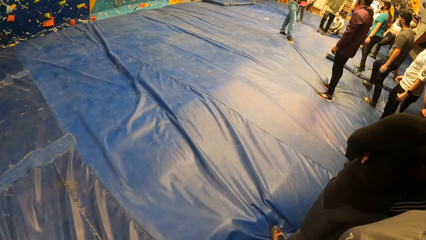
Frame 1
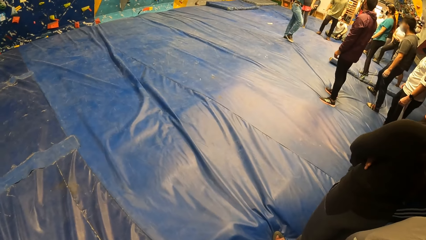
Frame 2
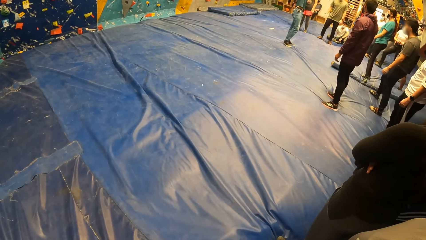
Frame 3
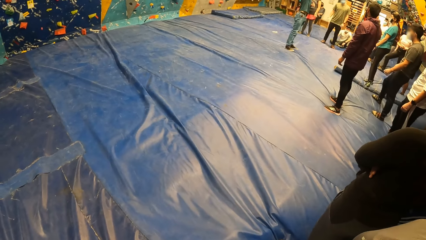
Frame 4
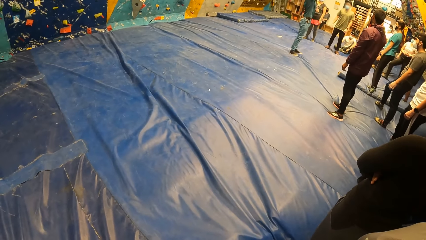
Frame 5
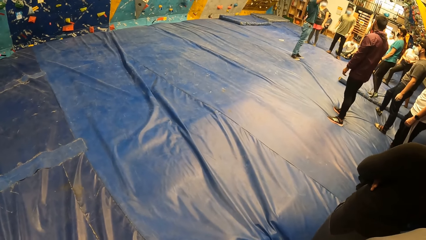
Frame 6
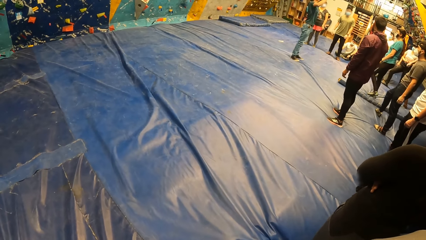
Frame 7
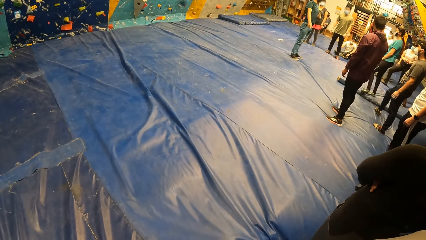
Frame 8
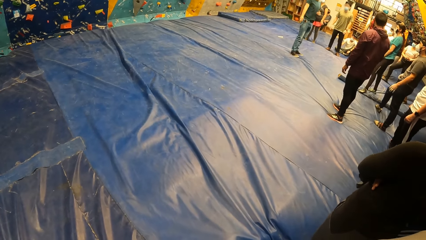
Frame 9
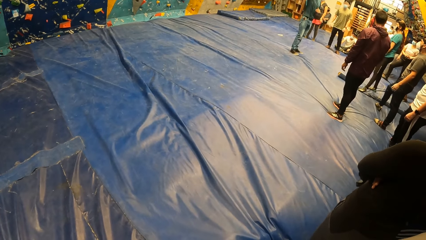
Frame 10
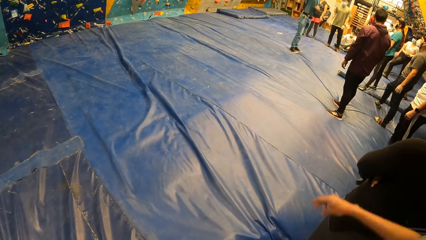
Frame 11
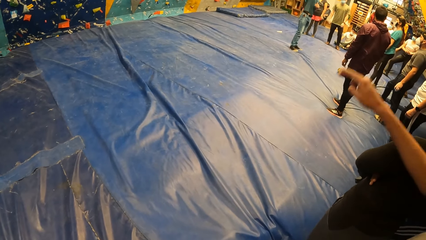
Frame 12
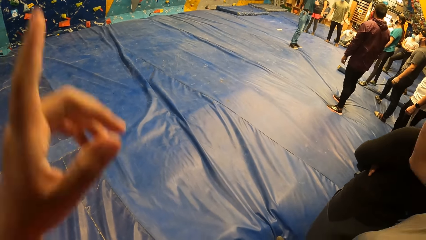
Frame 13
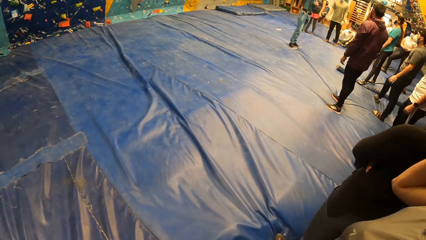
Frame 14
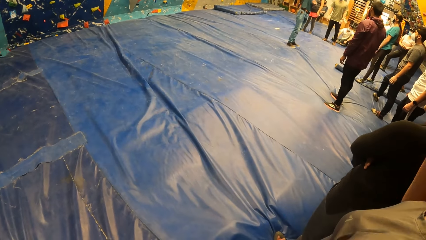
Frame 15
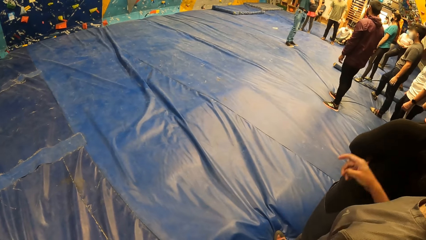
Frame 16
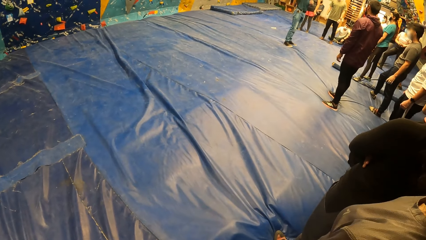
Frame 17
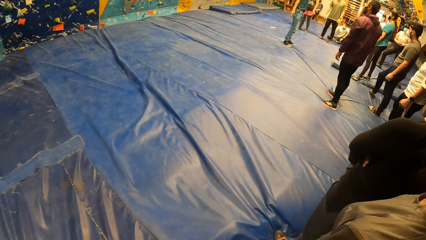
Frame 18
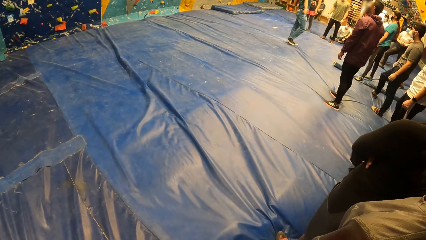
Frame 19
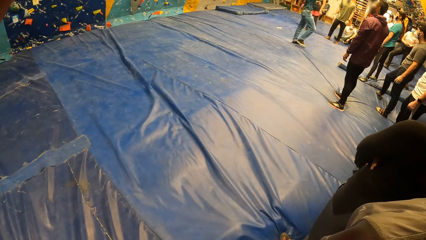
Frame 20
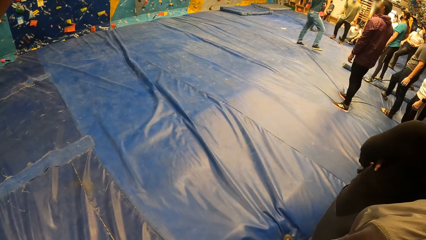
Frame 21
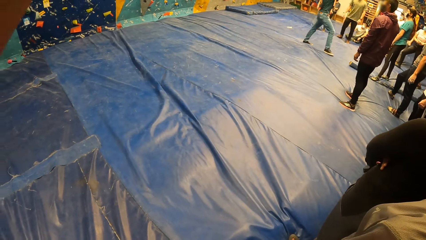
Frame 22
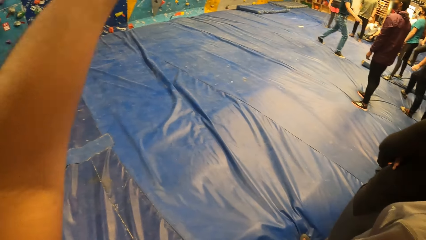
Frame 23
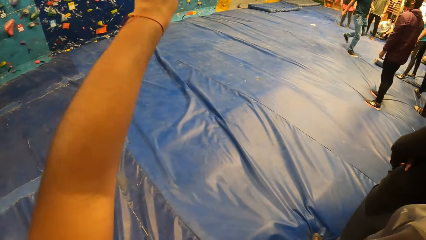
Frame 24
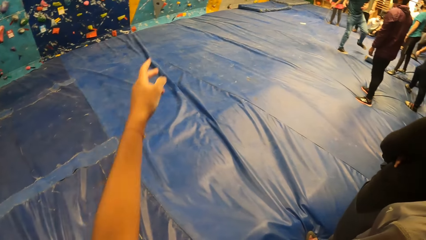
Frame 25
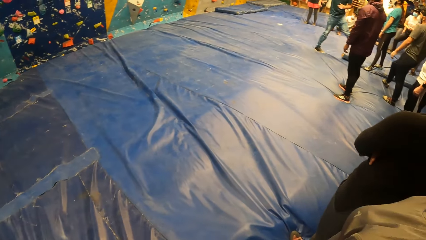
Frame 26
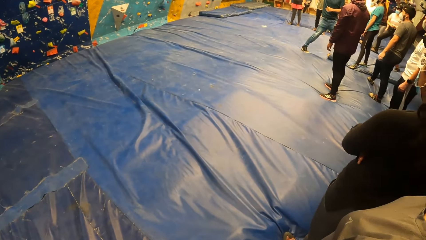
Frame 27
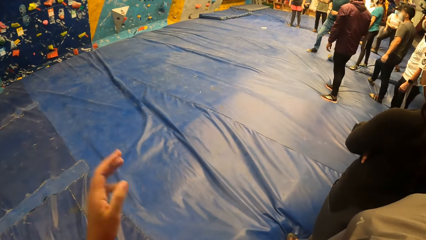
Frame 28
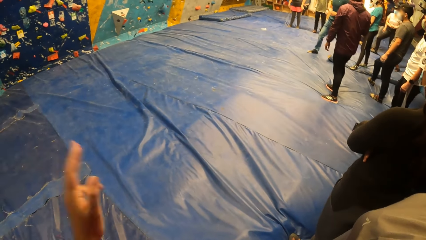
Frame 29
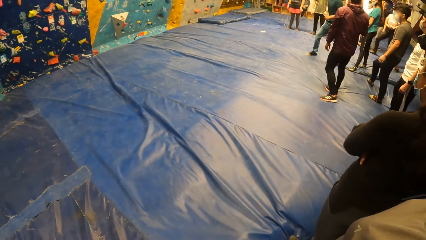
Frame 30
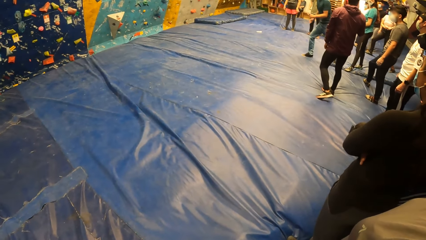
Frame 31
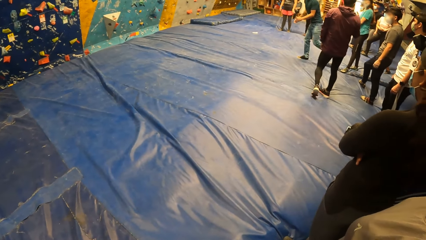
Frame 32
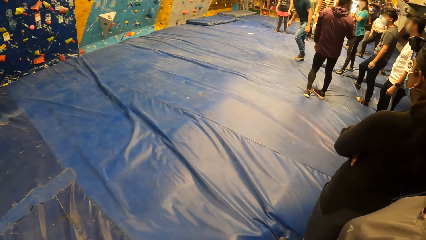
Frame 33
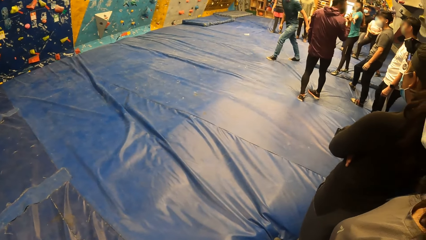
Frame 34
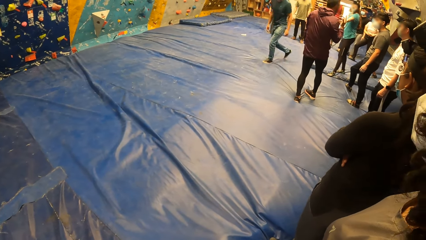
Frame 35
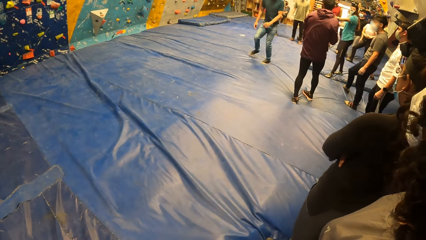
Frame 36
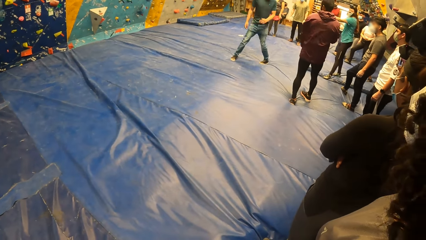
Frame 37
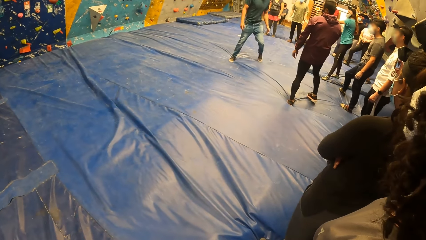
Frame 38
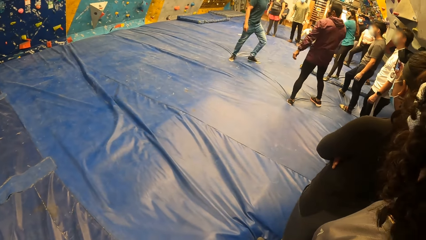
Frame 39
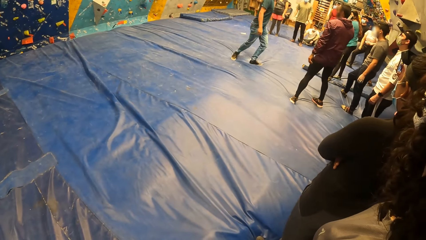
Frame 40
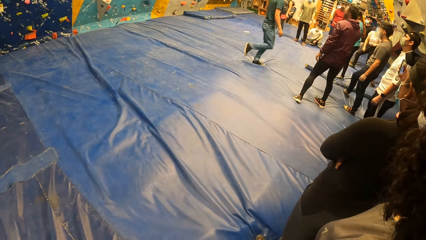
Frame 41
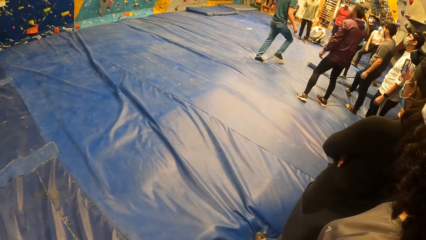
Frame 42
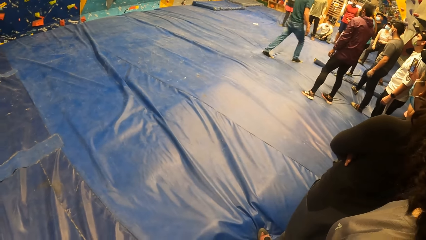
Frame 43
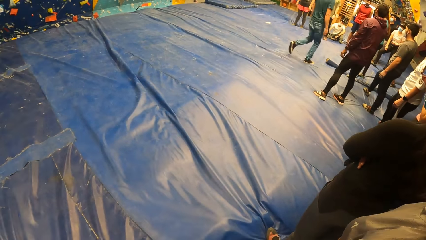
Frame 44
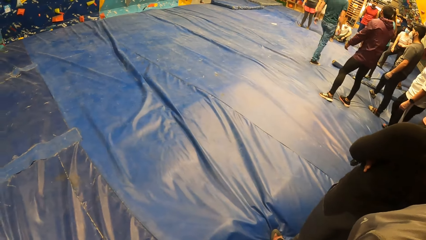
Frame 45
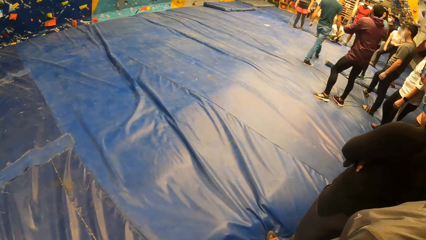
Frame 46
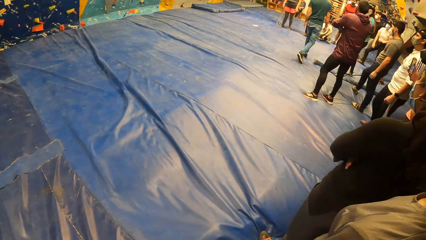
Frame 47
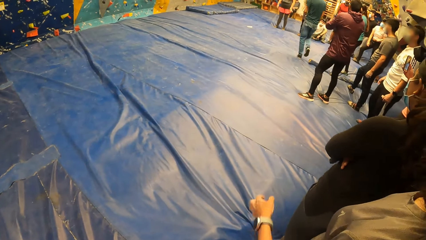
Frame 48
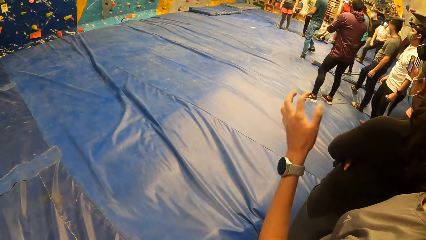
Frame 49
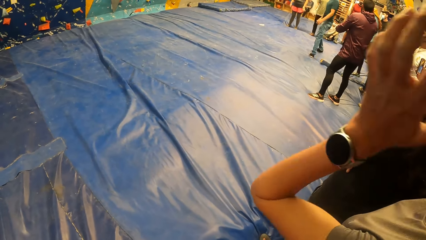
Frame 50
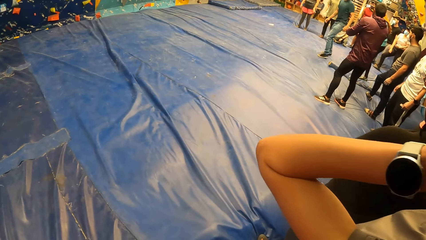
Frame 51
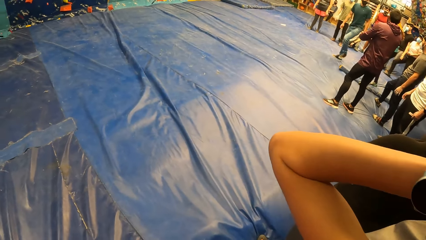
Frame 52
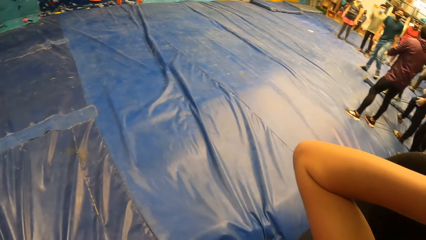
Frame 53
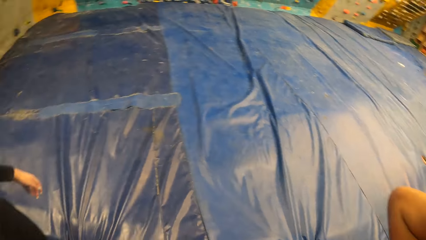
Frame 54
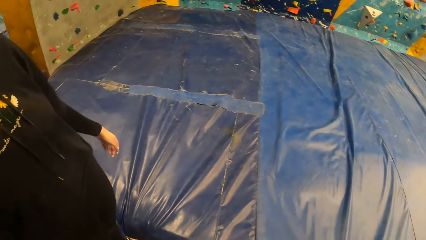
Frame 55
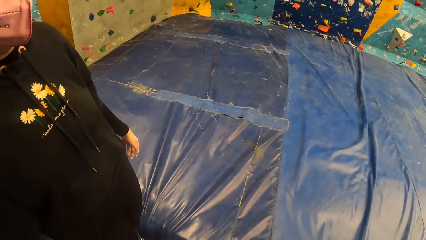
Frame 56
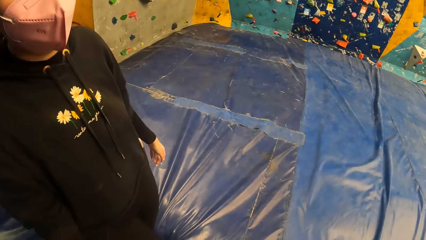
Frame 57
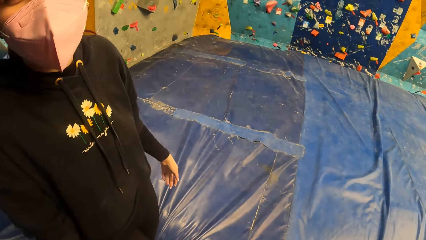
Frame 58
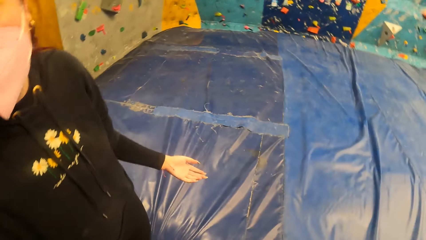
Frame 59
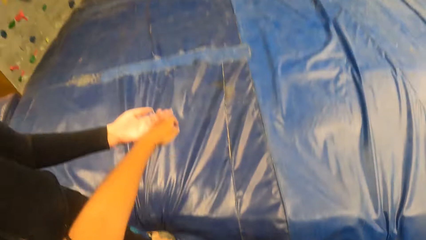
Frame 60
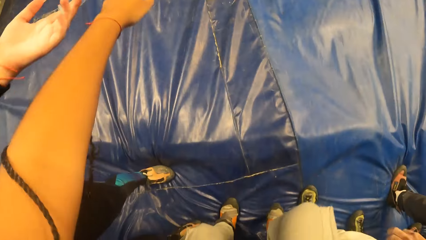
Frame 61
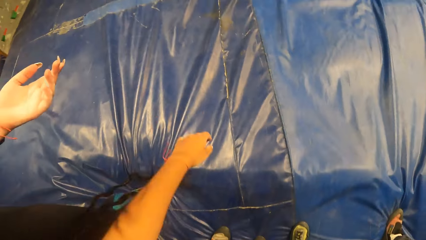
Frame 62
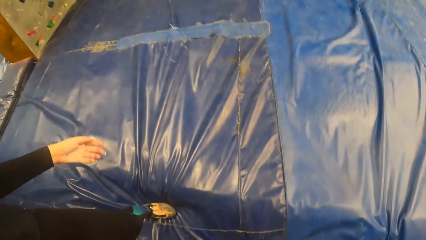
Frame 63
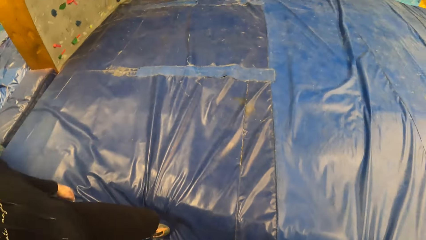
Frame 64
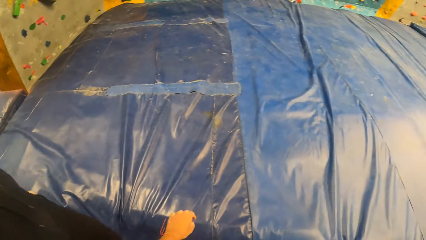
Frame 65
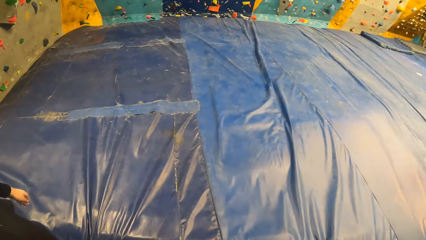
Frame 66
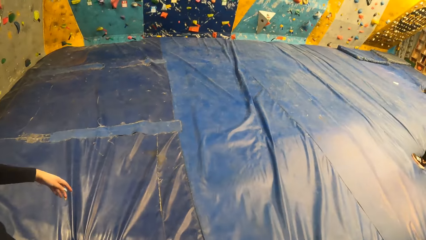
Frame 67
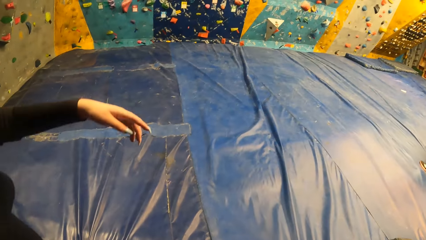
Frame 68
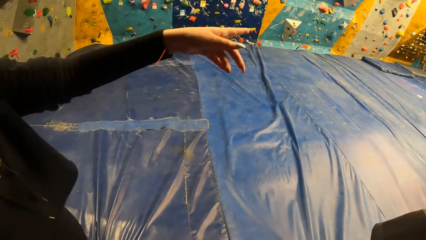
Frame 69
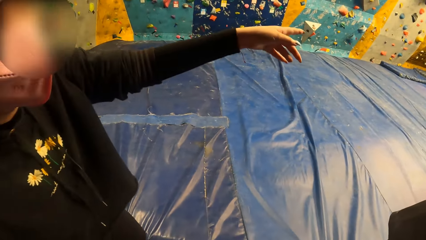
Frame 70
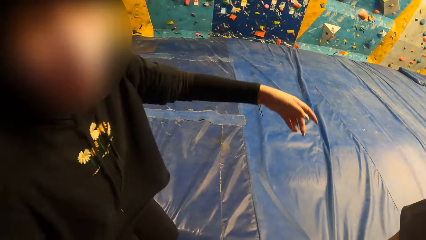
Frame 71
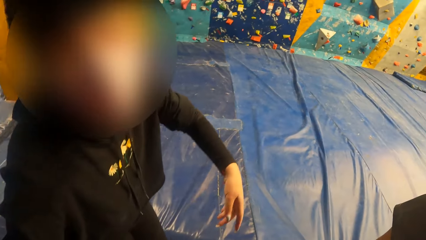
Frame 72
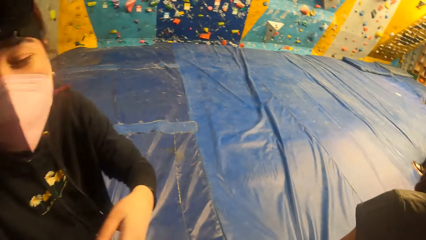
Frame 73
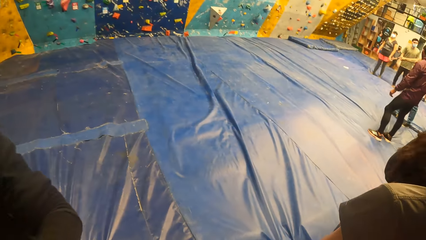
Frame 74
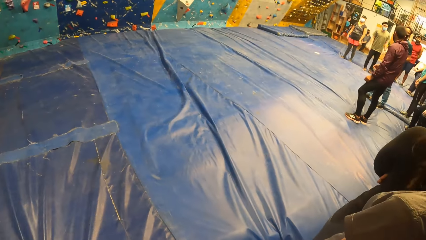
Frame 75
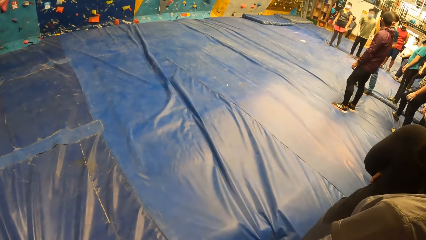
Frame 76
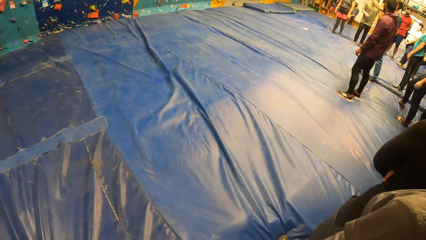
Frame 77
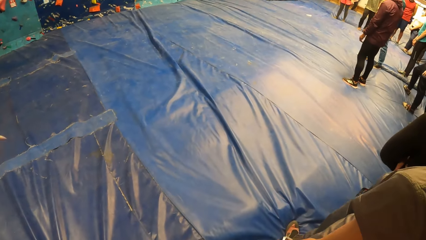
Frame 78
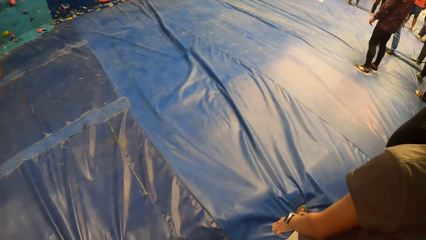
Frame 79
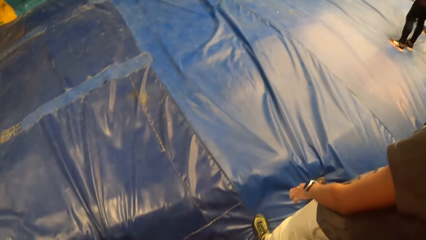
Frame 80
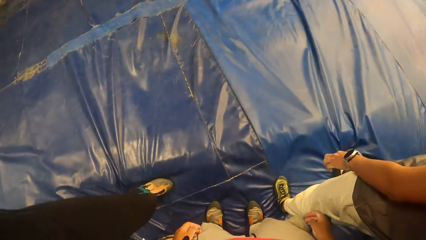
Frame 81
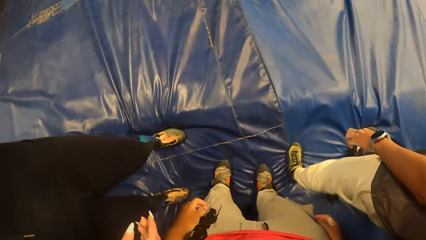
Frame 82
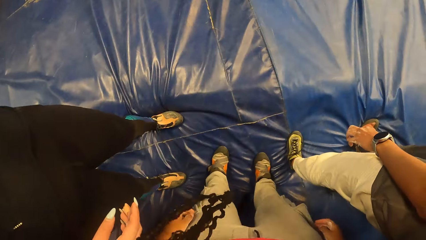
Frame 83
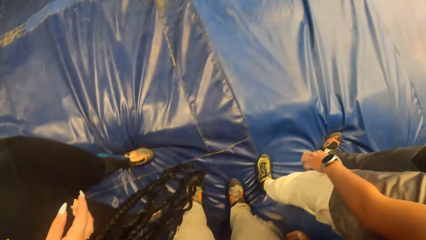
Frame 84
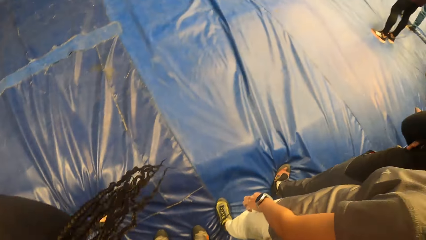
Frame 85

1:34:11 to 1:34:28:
The camera wearer raises a hand. They watch the climbing wall and lower the hand. They raise the hand and watch the climbing. They talk to a girl, stretch the hand and talk to the girl.
